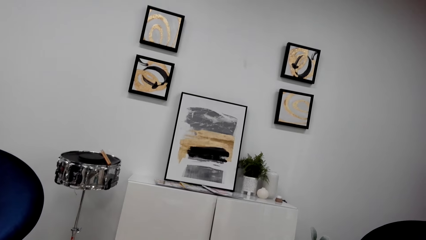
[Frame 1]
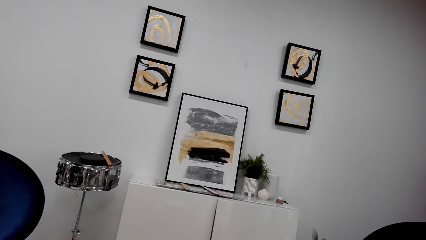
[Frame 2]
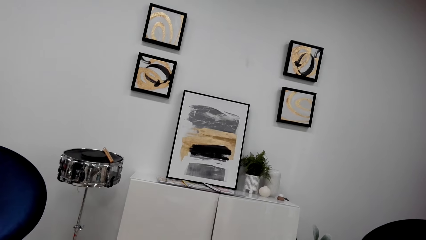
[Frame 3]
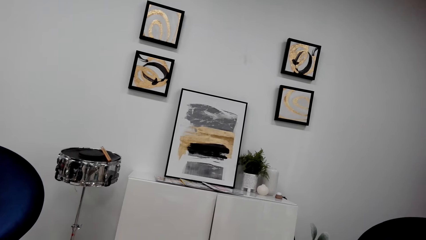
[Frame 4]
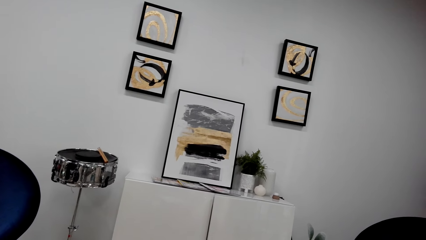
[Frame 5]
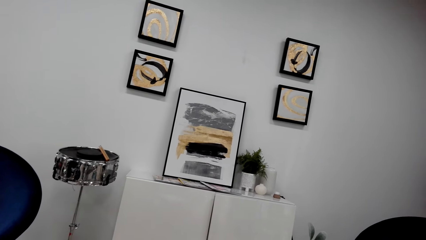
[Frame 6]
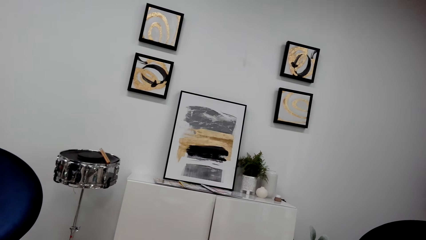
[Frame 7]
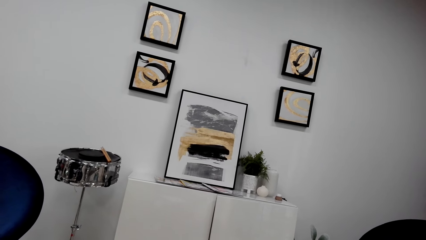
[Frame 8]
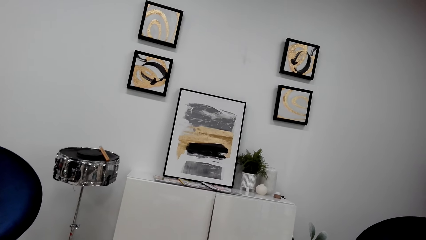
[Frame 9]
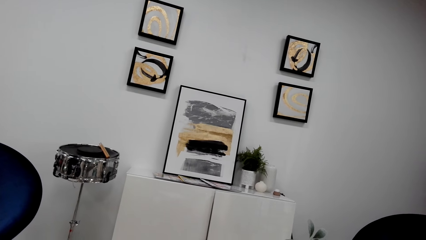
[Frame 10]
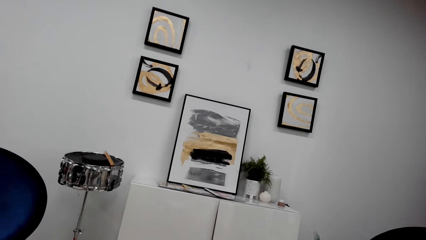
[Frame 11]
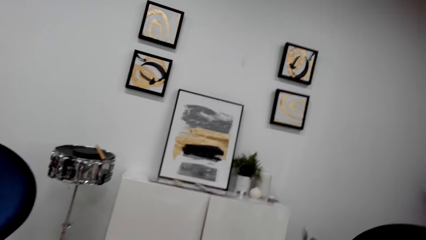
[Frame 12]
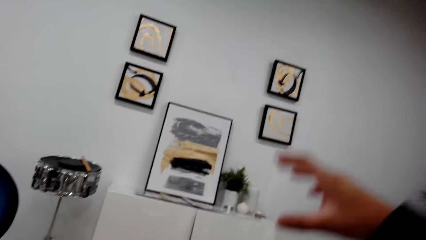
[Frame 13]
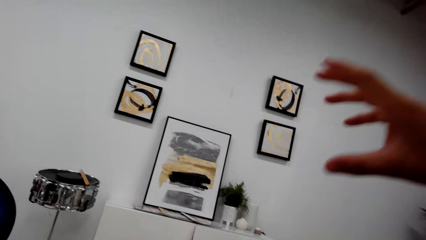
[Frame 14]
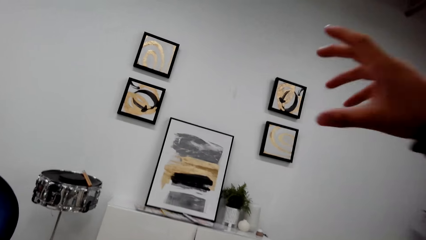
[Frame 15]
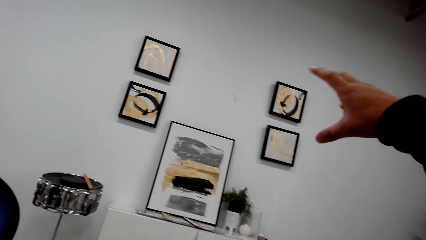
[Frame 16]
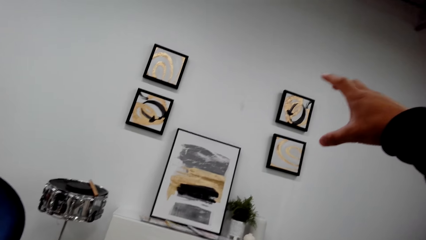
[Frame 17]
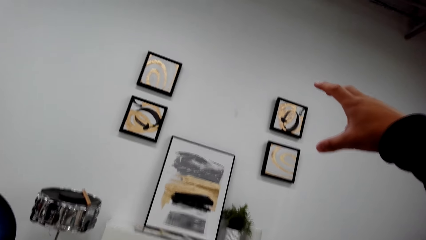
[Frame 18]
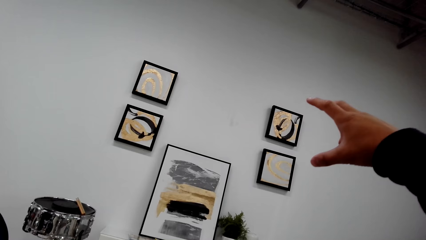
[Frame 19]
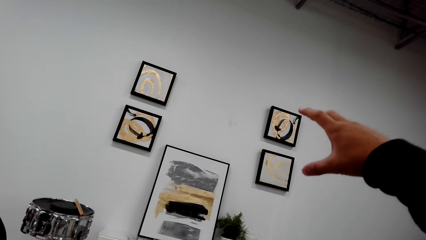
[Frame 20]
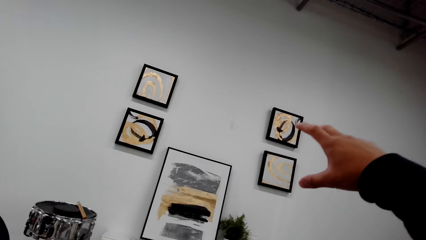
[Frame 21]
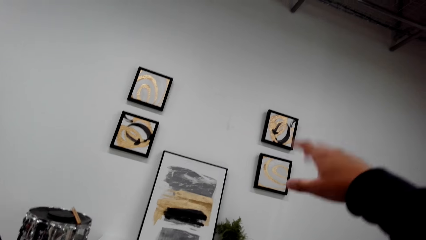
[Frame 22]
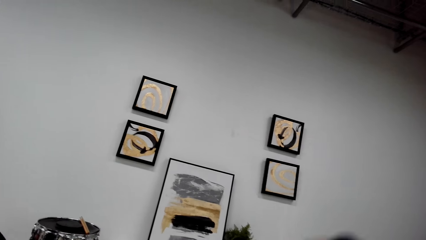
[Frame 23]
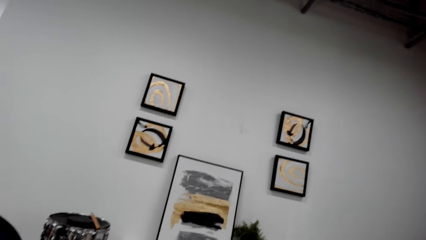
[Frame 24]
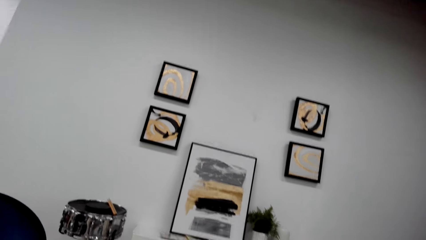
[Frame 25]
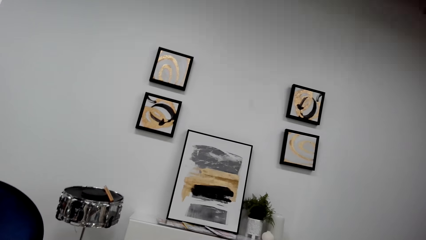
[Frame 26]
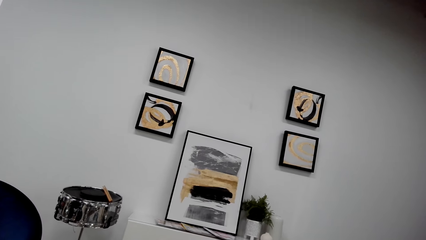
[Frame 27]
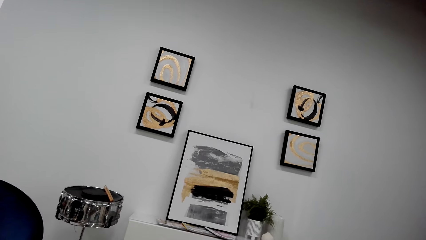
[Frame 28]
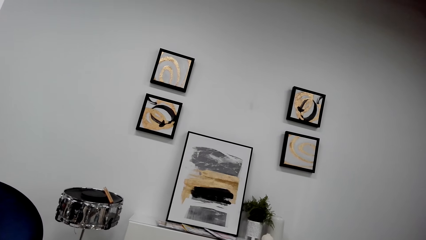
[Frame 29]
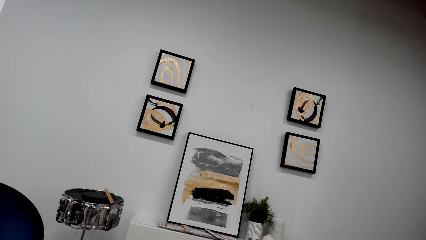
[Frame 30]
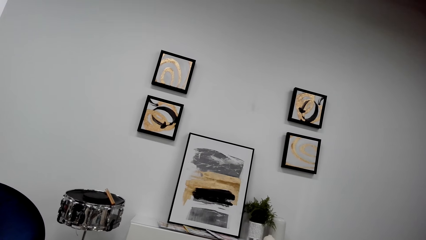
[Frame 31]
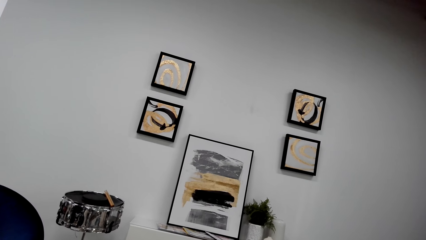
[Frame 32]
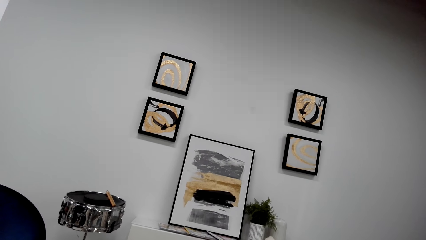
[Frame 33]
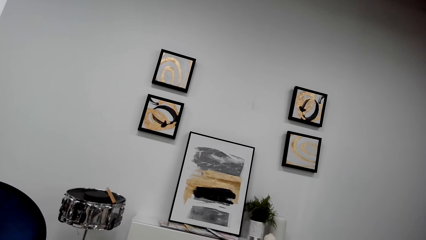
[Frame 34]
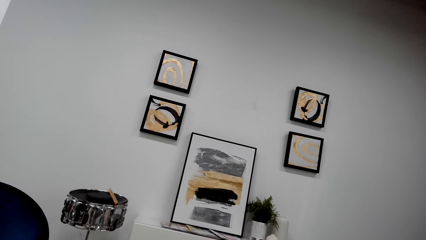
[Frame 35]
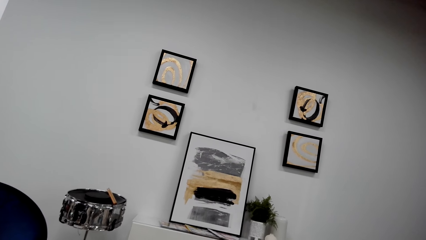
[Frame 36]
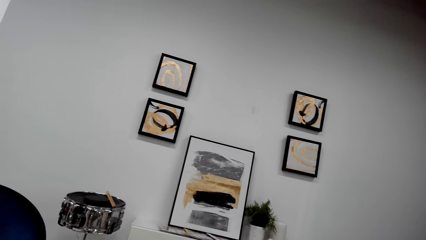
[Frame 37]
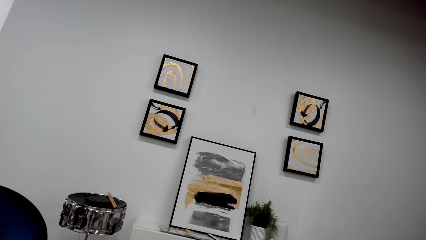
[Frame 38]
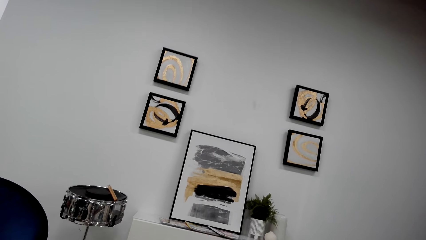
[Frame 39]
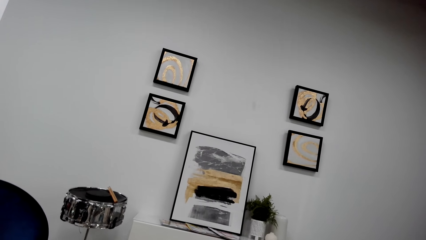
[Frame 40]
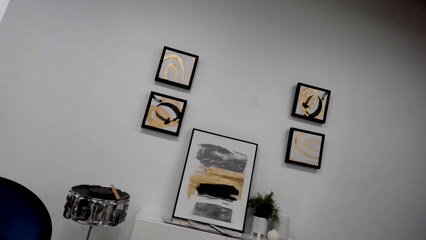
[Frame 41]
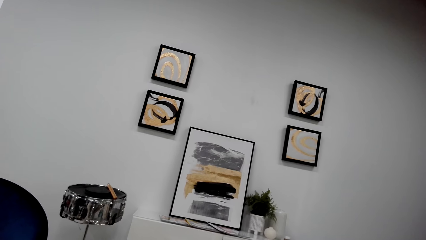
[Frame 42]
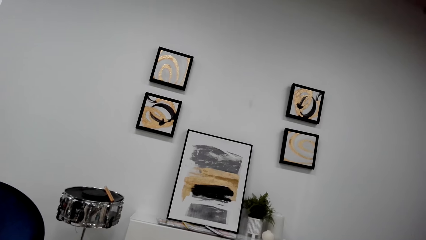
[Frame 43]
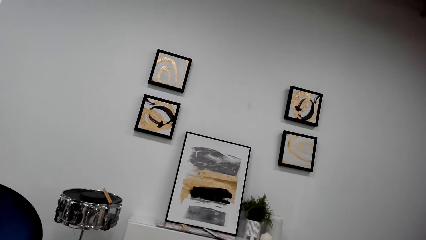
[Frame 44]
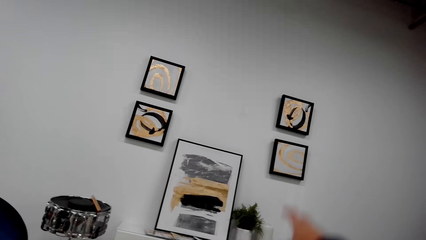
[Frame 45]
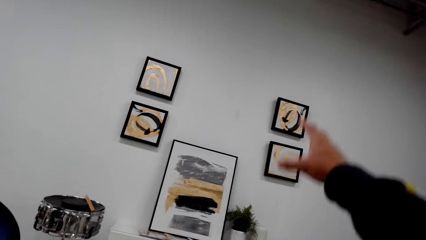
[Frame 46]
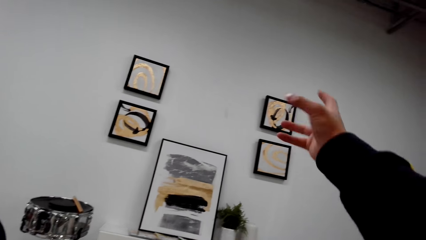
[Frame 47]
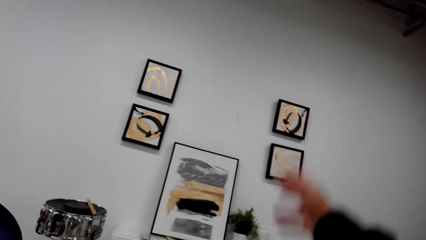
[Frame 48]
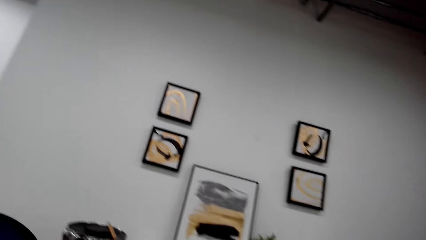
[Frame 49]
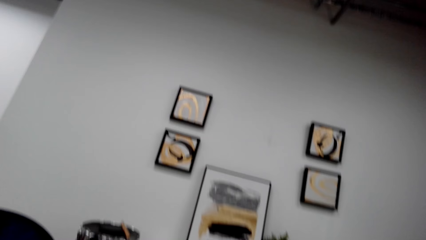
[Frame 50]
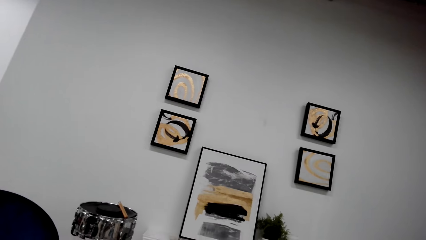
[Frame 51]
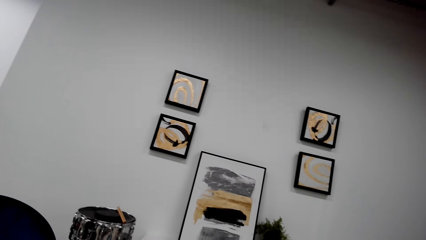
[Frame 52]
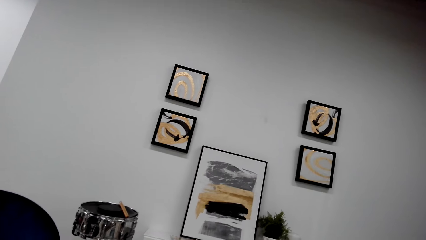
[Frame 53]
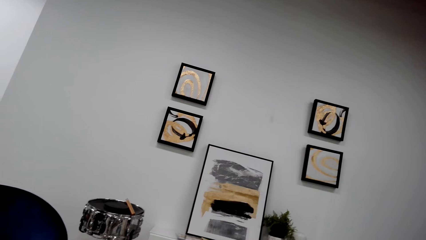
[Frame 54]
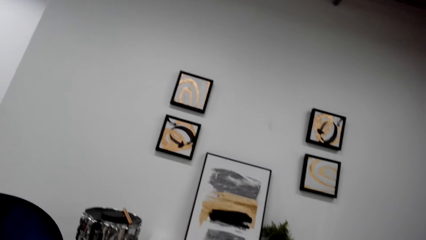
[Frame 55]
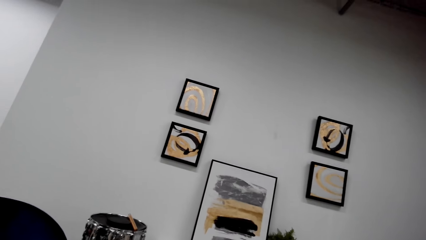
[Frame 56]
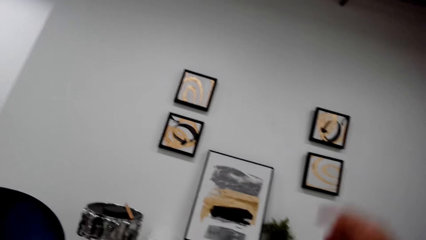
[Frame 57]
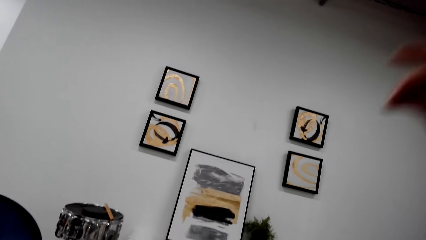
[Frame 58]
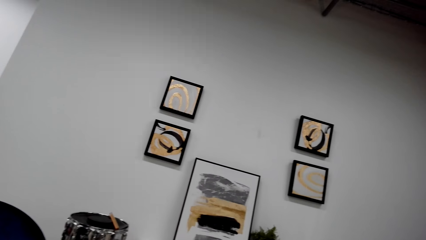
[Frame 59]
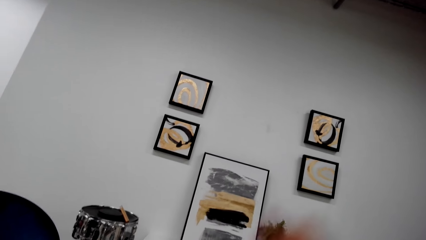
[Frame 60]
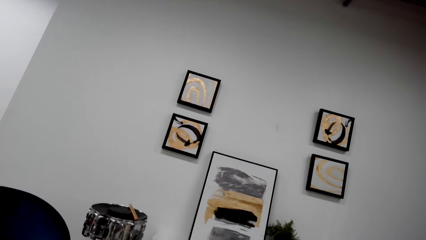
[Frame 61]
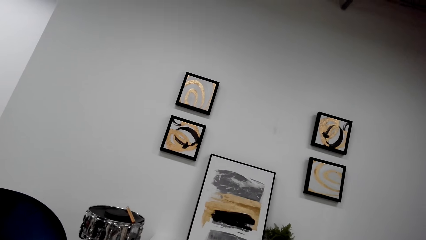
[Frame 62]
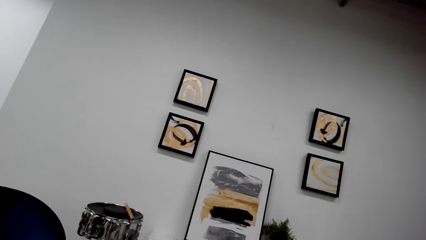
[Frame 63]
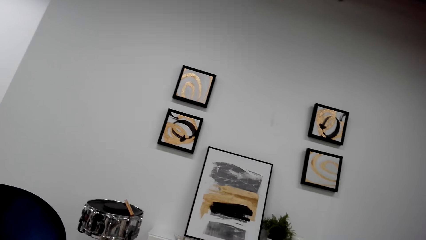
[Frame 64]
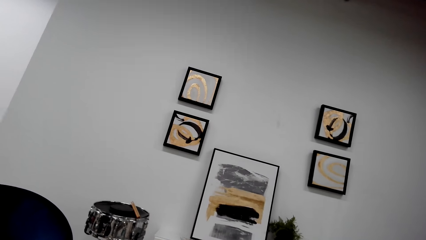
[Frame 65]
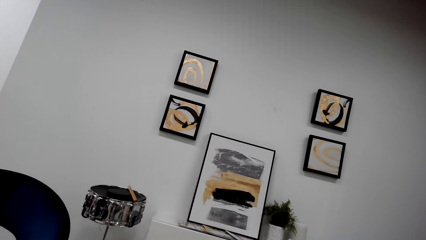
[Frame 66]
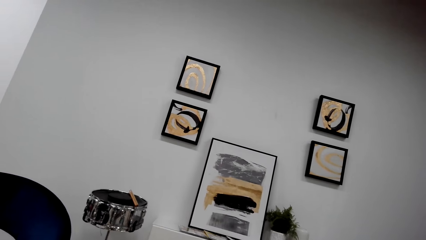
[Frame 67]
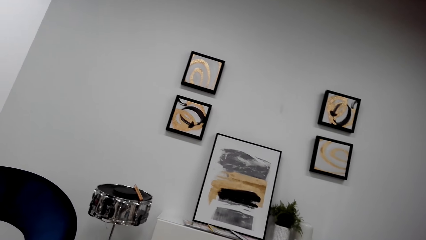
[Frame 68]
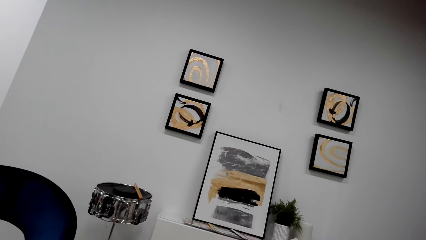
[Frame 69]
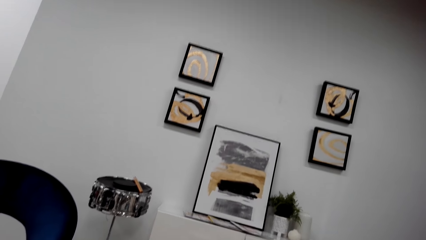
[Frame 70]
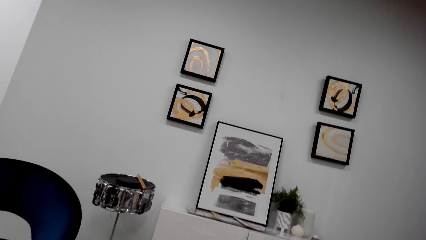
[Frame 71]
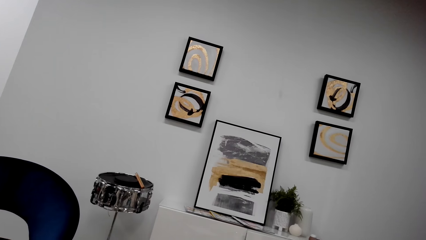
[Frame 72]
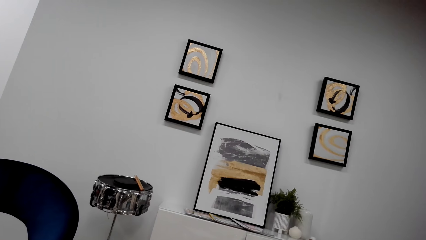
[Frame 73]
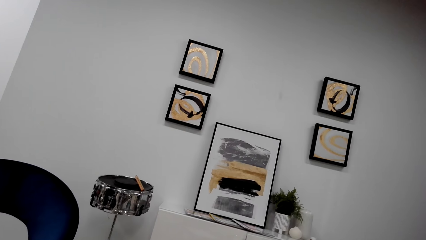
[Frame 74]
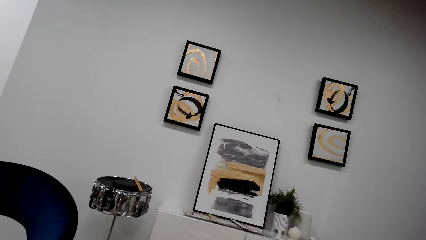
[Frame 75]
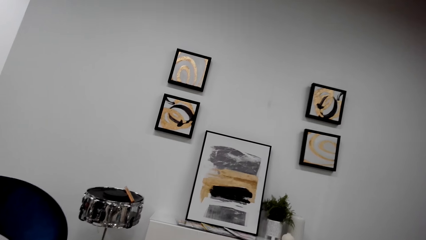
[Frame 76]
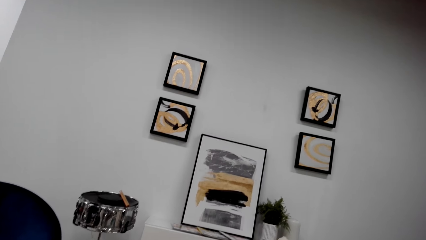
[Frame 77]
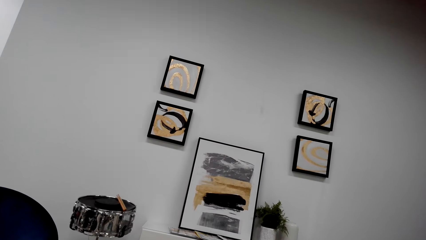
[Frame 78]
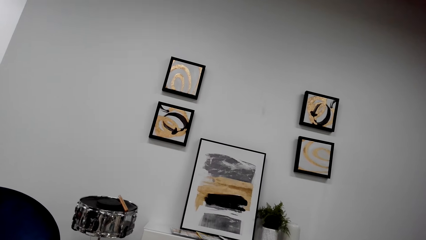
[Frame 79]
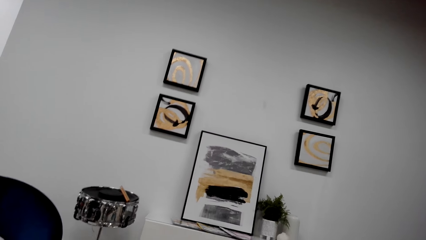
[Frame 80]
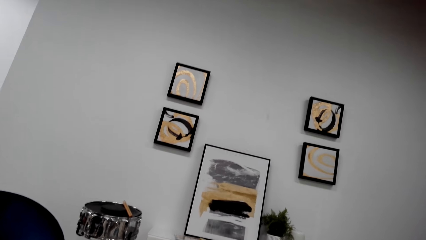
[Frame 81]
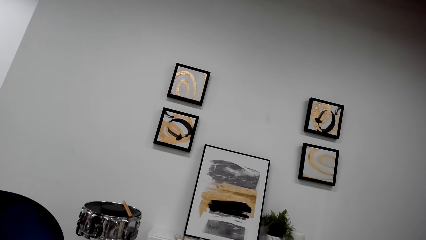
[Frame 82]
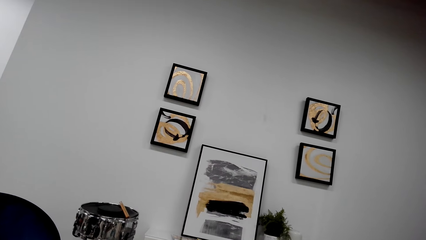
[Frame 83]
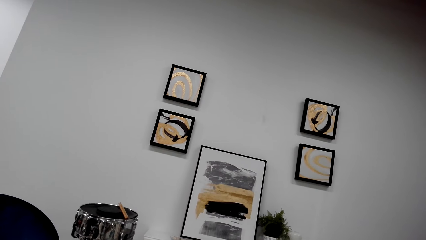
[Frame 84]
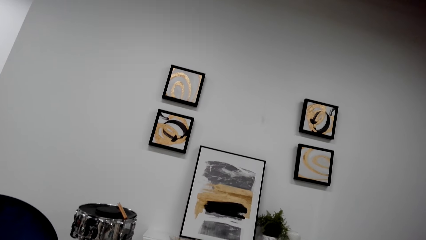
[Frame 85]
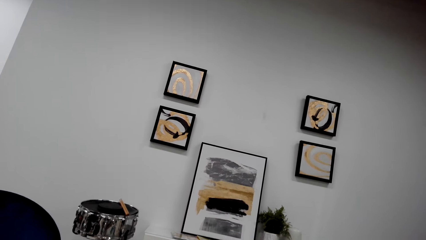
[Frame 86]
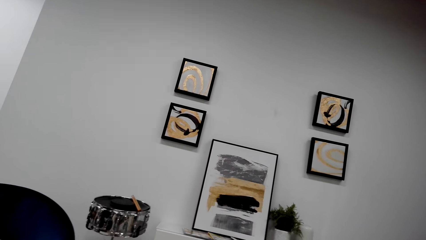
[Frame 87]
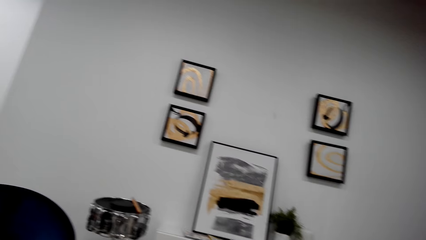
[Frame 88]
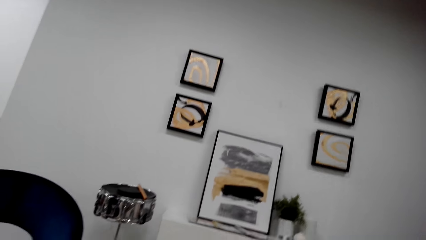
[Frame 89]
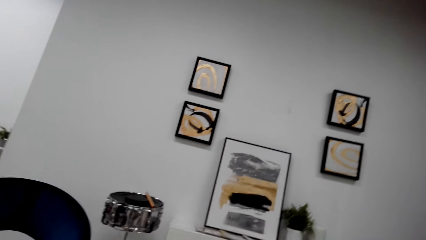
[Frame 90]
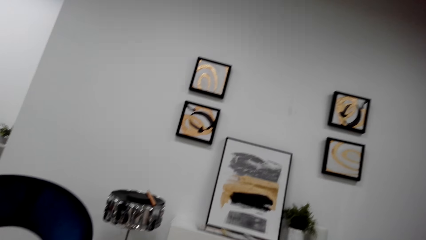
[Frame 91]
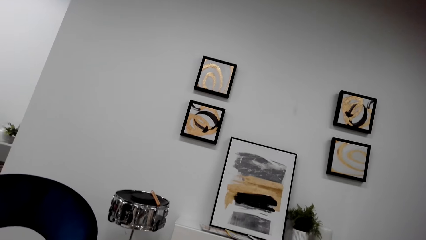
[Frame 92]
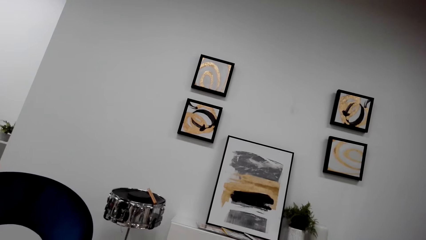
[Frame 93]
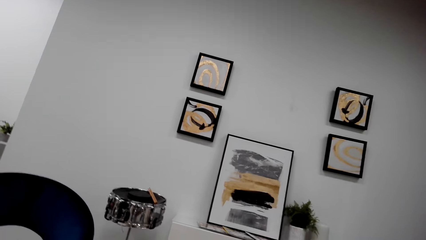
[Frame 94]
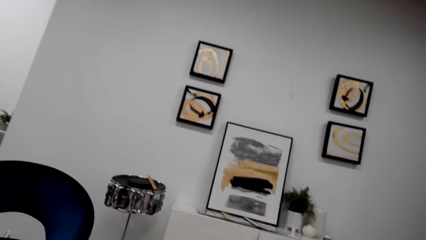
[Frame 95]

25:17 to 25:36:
The camera wearer moves a hand. They are pointing on the wall. They stare at the wall. They move a hand. They stare at the wall.
